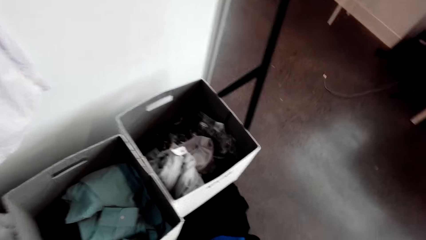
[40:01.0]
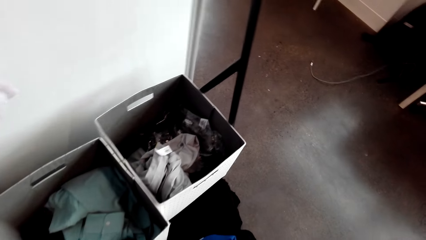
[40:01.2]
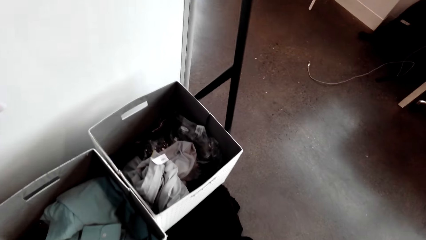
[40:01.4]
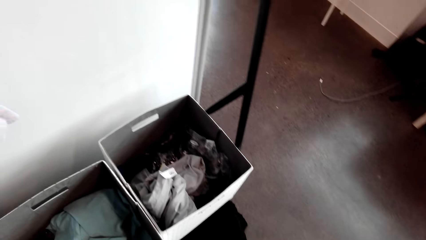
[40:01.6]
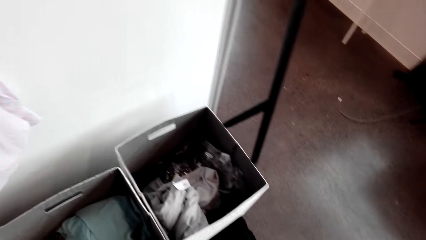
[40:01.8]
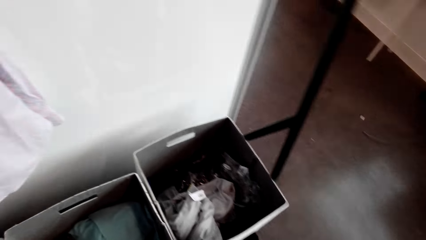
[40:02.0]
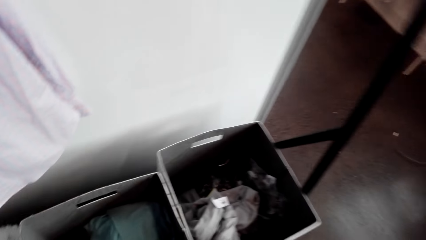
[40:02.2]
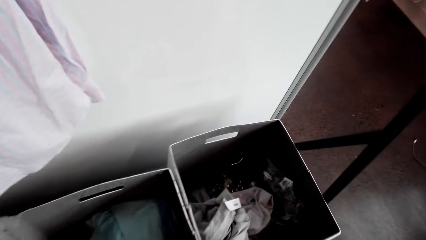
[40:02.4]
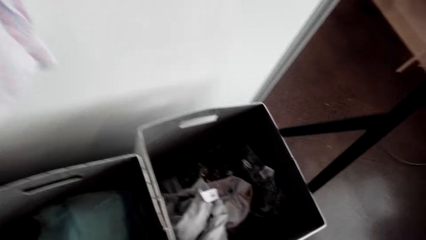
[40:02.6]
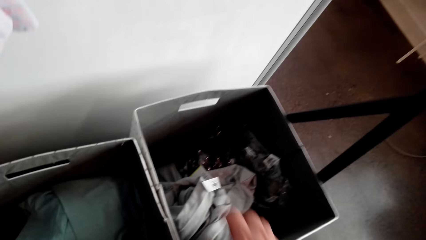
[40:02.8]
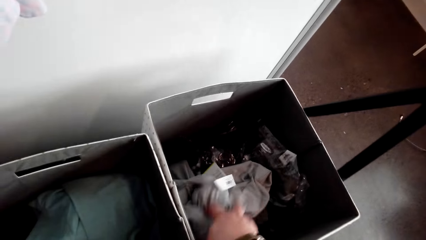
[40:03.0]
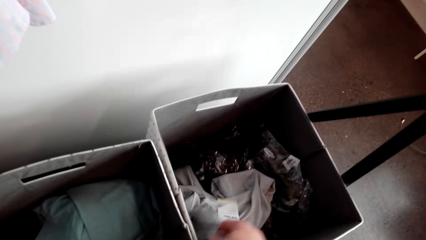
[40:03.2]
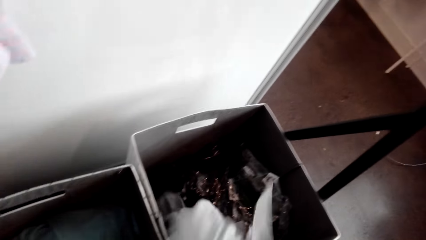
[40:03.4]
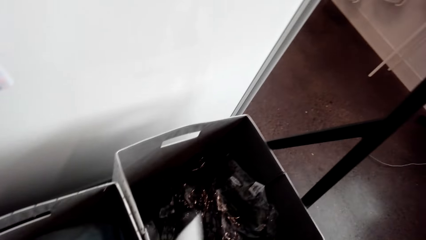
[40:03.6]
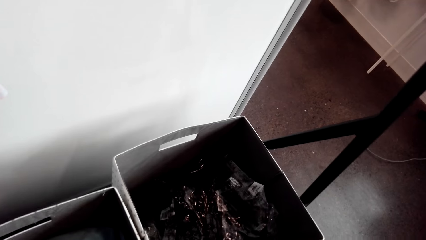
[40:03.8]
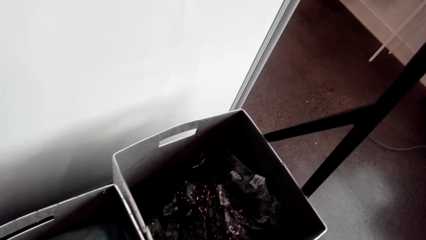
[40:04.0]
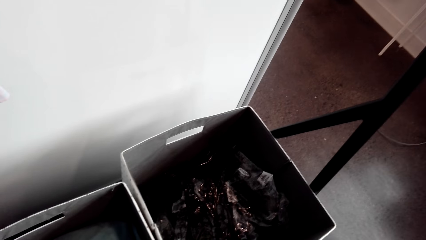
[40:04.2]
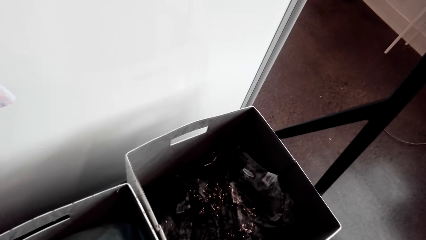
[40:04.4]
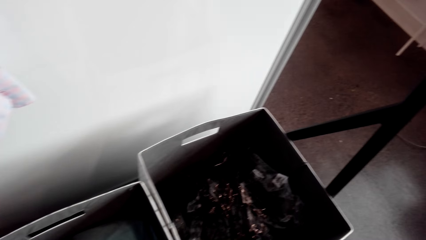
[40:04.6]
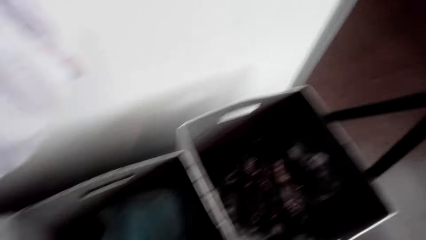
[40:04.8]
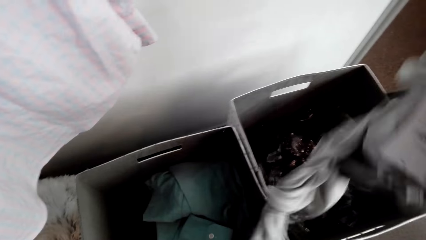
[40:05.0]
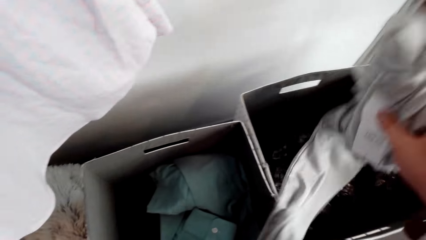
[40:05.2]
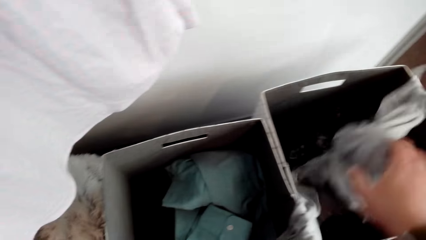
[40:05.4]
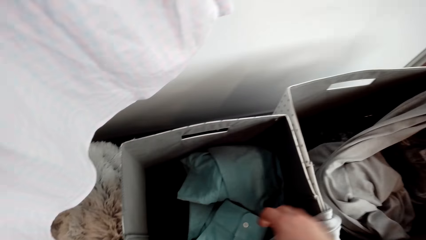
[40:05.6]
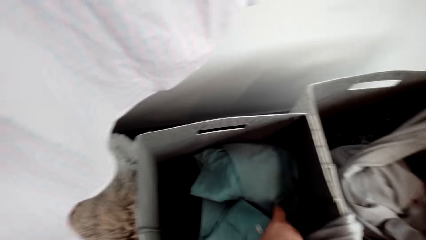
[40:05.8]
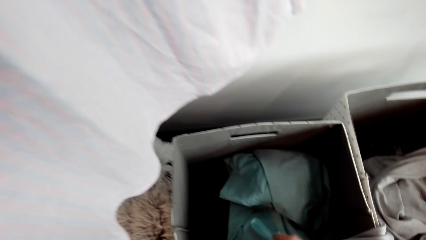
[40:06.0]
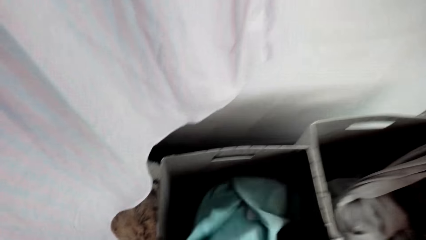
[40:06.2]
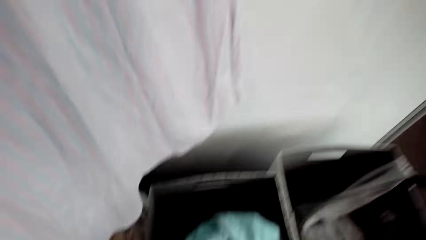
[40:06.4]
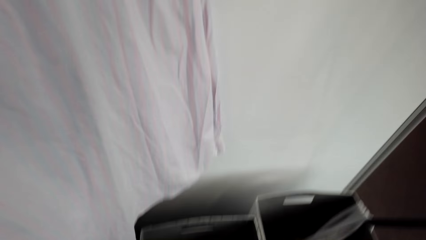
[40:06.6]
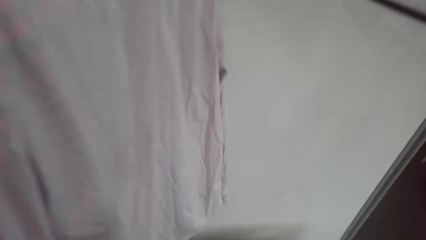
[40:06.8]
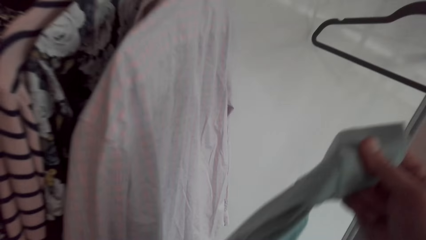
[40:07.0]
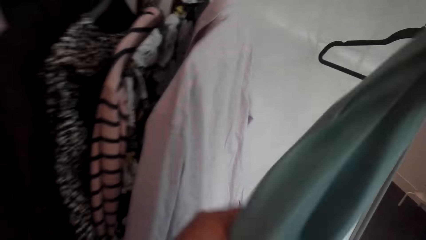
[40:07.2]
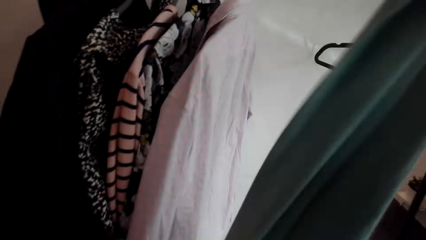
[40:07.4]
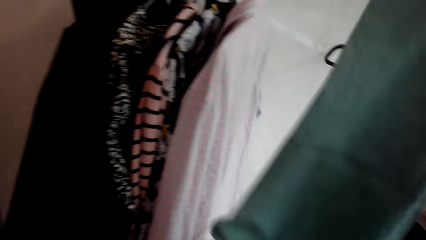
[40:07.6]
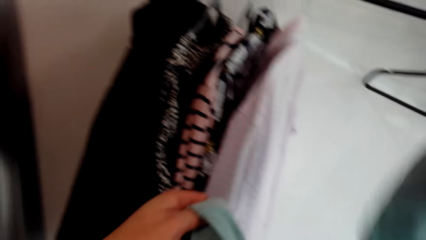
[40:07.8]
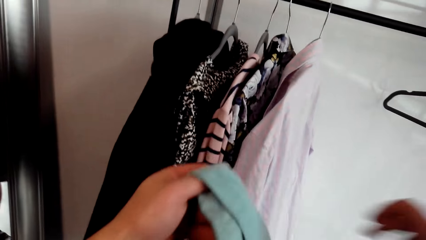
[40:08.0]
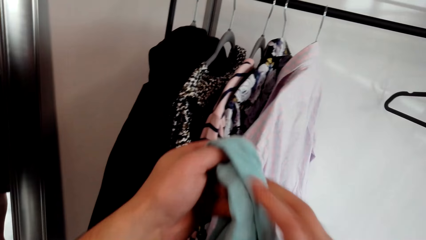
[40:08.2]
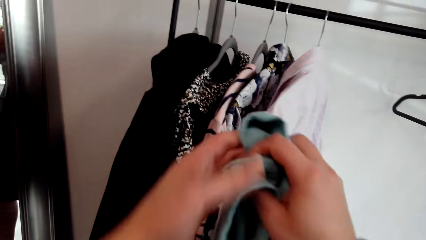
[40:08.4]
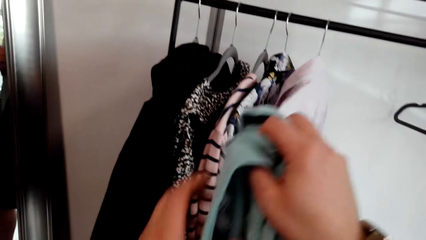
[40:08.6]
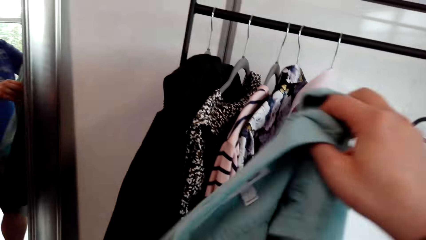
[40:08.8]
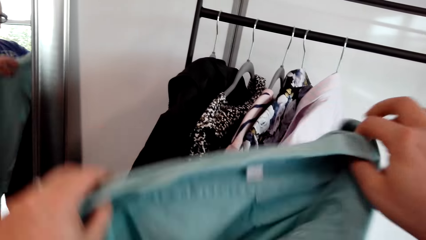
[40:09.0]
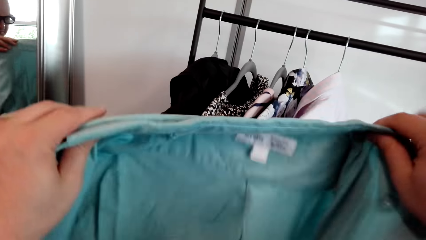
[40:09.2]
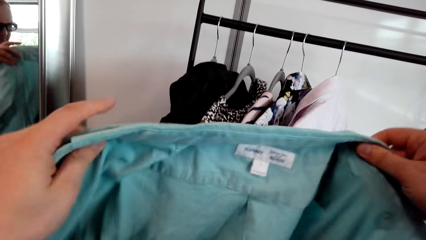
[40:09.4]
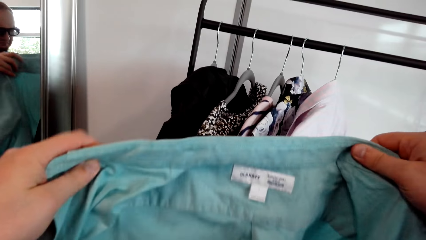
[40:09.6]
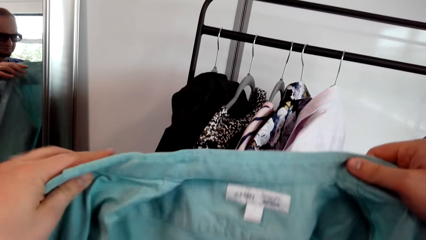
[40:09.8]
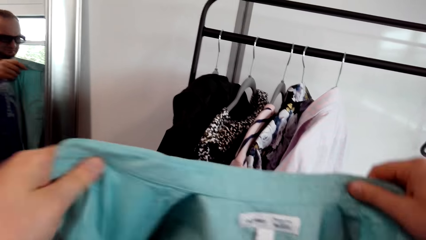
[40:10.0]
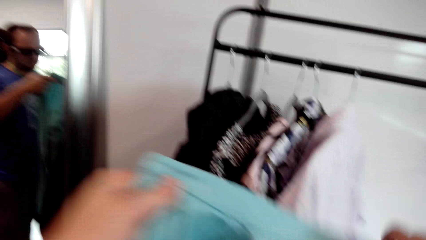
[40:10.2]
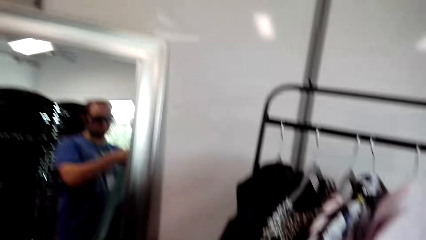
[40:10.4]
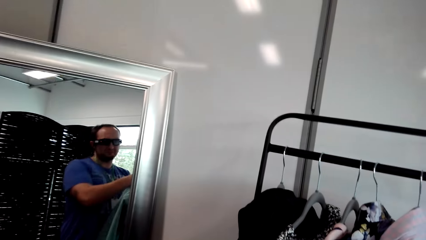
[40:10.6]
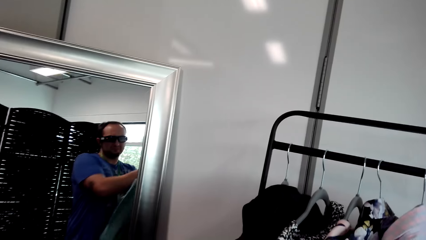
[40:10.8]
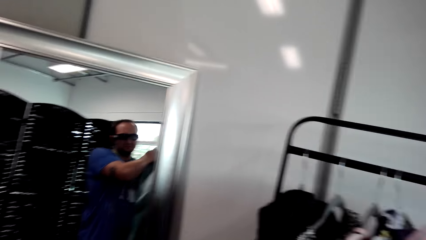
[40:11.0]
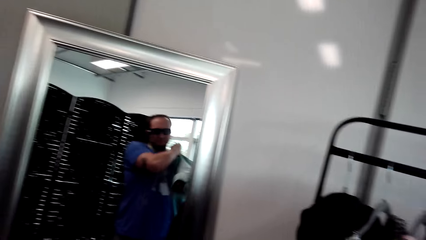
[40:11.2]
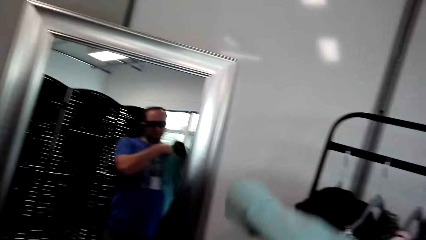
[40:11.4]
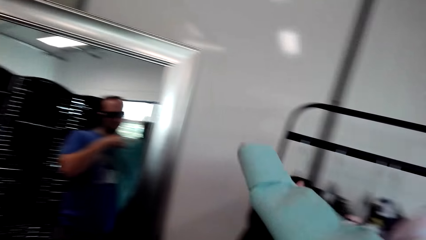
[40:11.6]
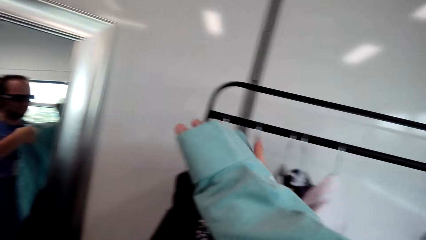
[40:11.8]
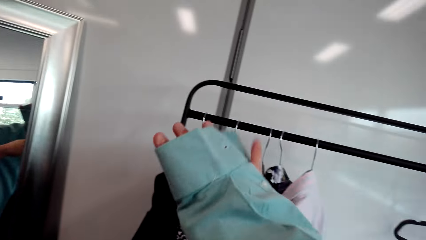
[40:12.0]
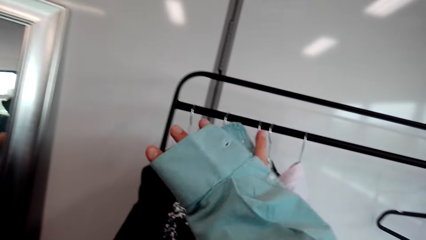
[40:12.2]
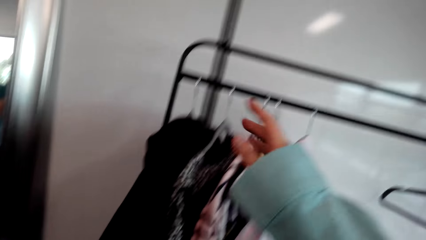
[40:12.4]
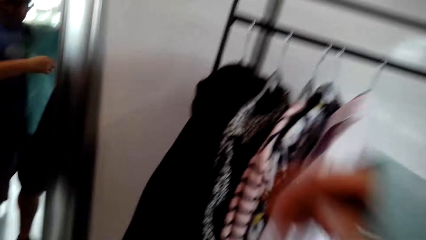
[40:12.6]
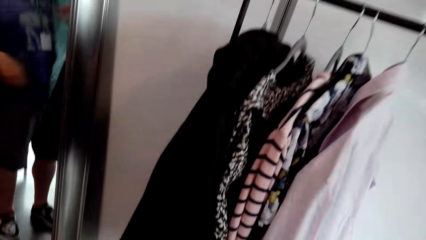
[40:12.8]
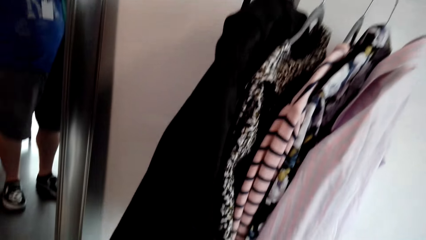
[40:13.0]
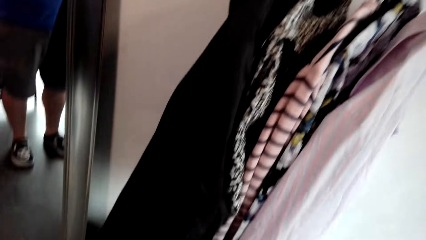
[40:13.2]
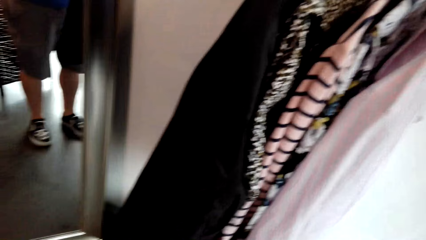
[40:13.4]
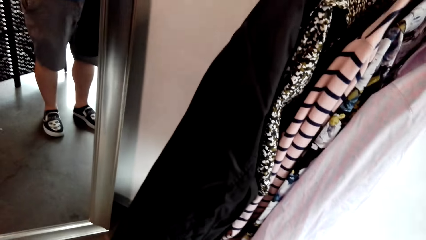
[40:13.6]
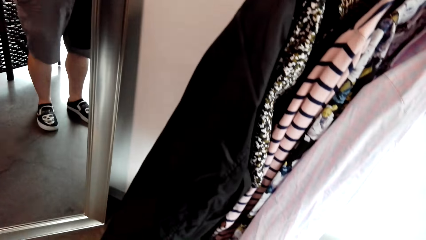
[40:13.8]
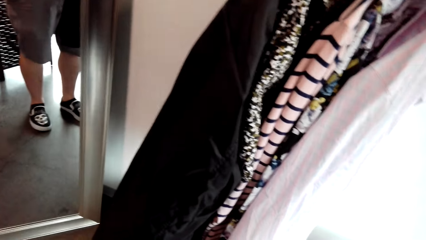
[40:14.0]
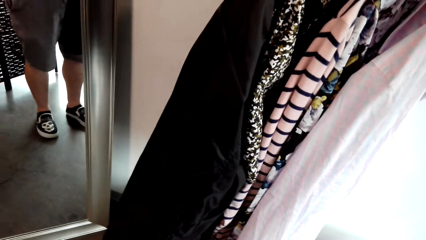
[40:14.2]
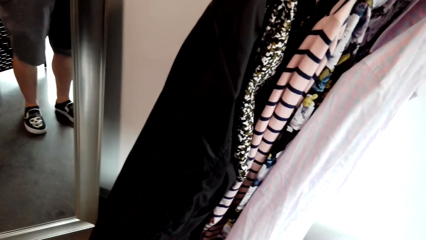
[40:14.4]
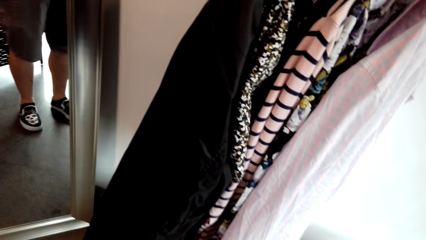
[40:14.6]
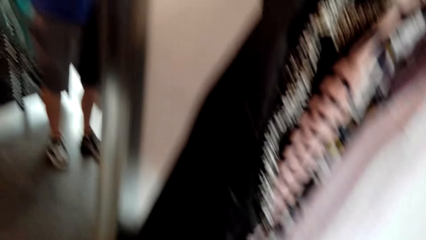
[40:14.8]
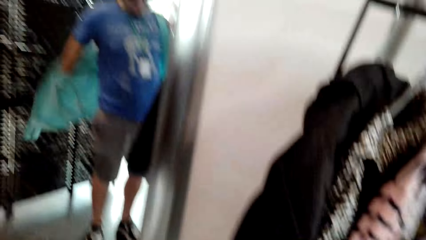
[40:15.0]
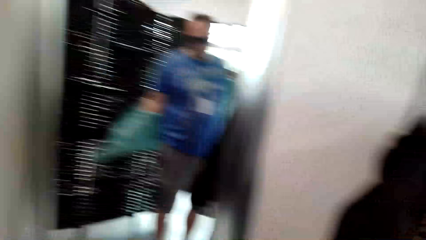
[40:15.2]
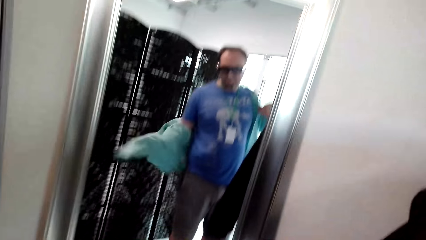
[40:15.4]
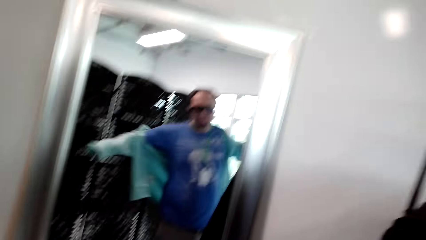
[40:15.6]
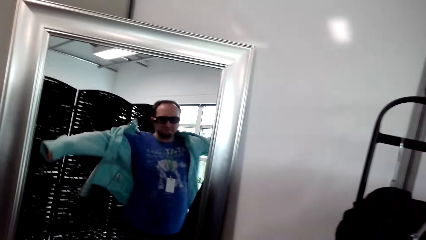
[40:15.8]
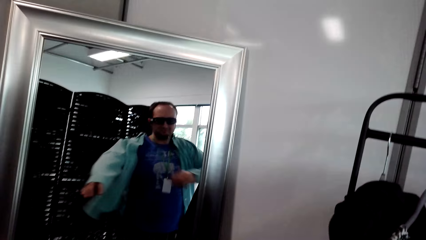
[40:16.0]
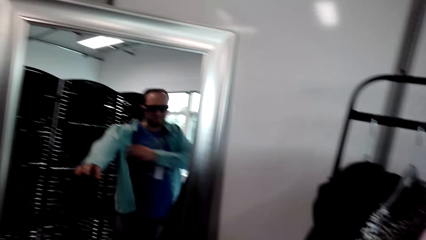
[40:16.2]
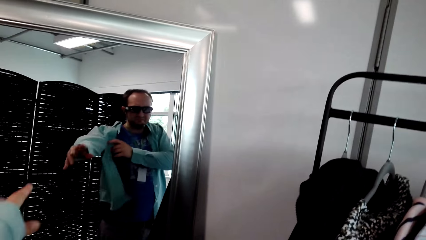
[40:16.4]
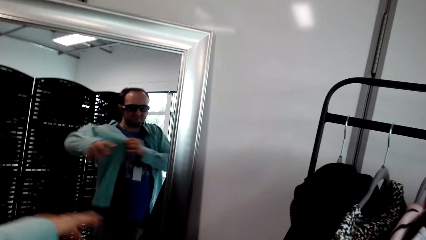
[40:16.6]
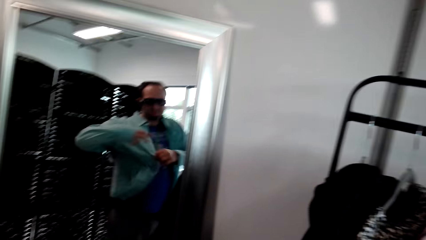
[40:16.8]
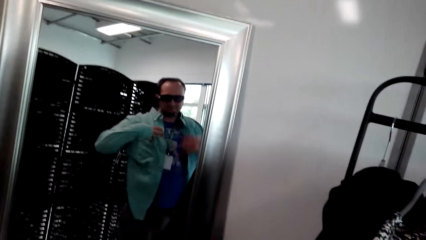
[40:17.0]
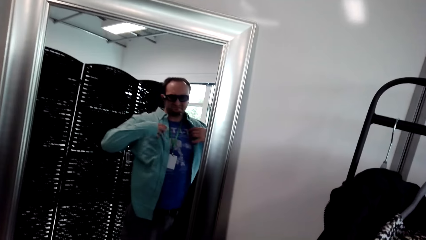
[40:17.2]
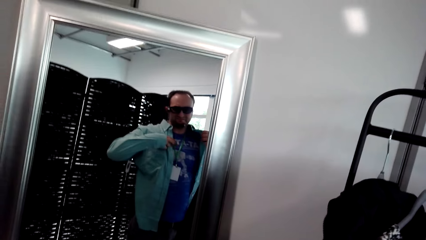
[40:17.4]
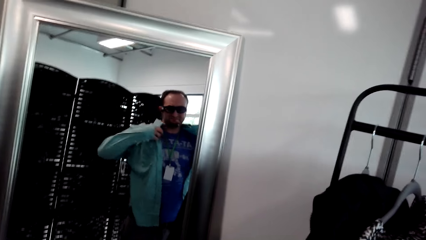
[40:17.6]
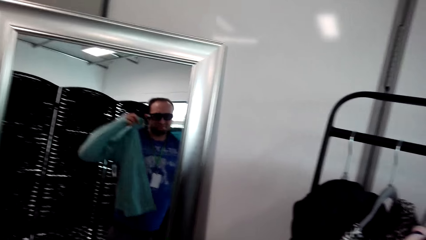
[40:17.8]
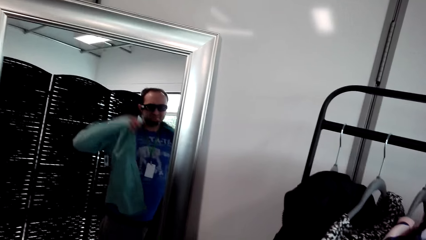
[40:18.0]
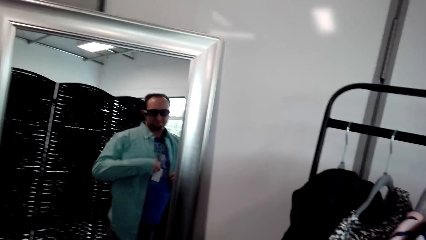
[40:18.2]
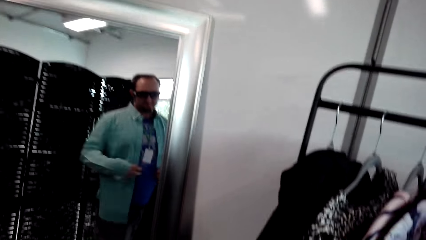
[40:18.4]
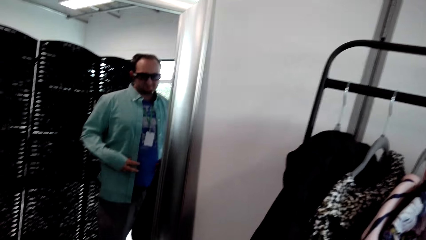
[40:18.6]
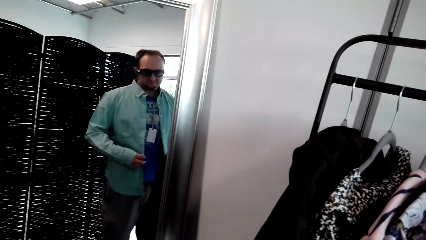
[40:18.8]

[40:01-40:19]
The camera wearer stares at a bucket. They pick up a cloth. They drop the cloth in the bucket. They take a shirt. They stretch the shirt. They check on the shirt. They put on the shirt.
